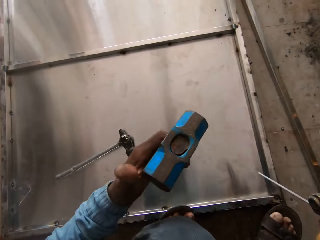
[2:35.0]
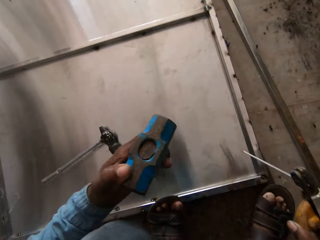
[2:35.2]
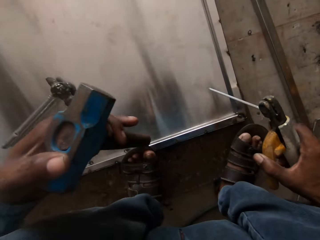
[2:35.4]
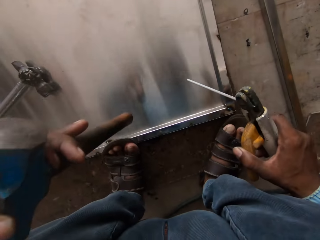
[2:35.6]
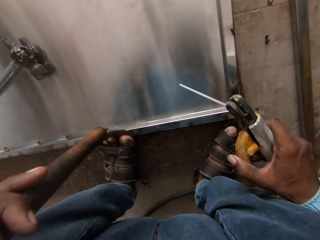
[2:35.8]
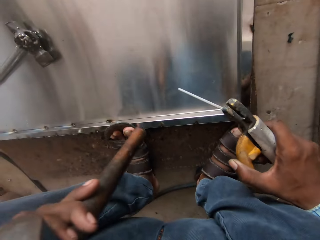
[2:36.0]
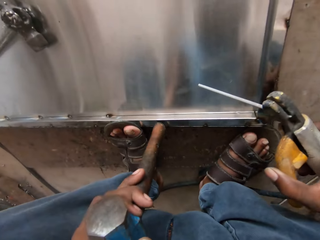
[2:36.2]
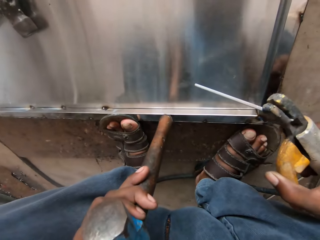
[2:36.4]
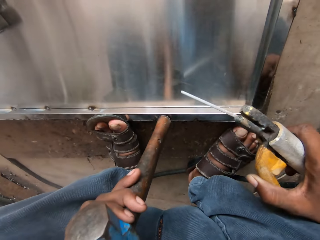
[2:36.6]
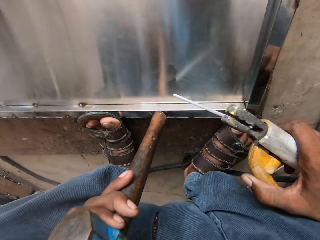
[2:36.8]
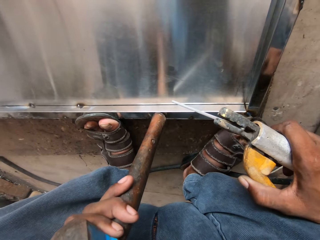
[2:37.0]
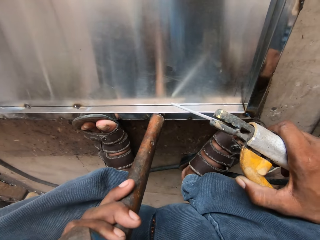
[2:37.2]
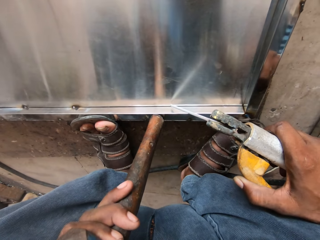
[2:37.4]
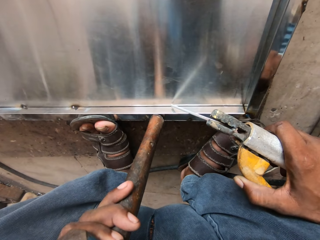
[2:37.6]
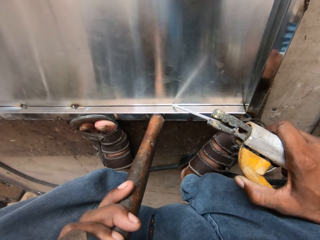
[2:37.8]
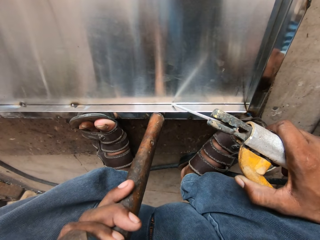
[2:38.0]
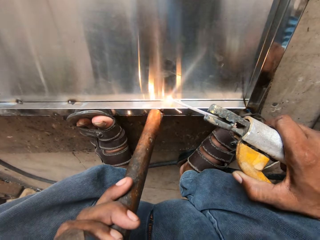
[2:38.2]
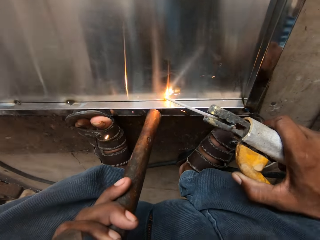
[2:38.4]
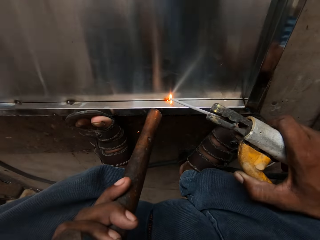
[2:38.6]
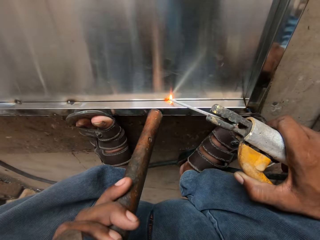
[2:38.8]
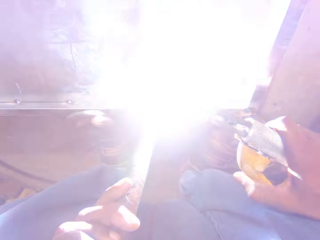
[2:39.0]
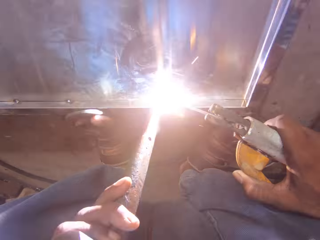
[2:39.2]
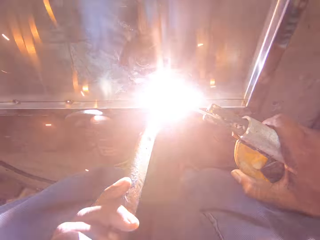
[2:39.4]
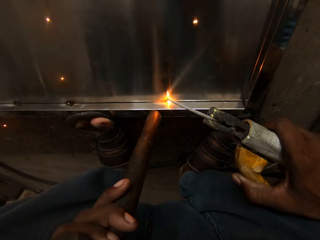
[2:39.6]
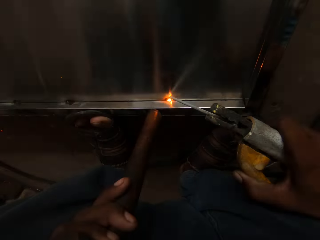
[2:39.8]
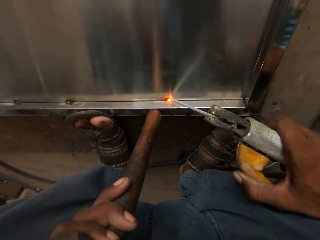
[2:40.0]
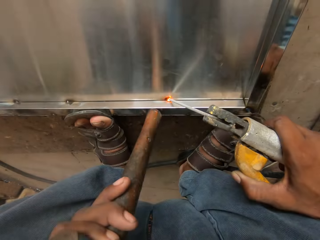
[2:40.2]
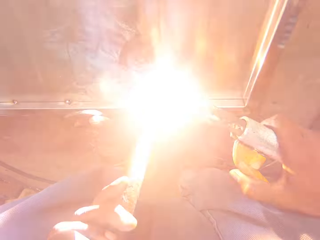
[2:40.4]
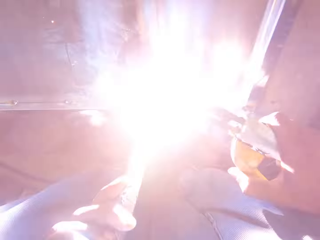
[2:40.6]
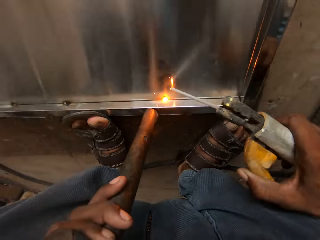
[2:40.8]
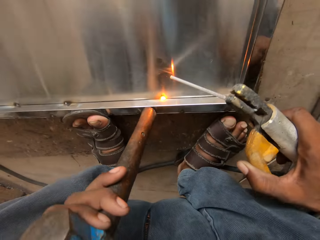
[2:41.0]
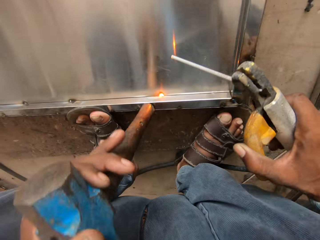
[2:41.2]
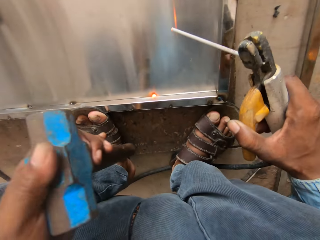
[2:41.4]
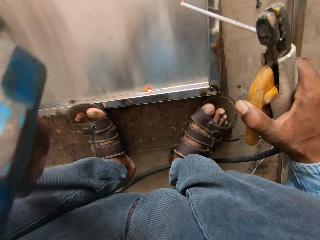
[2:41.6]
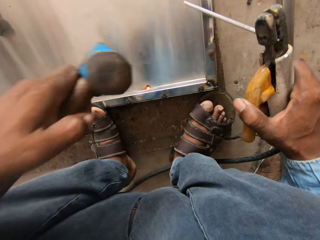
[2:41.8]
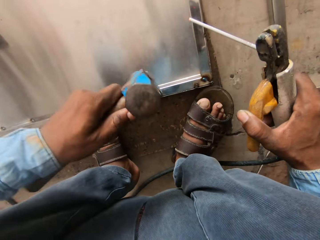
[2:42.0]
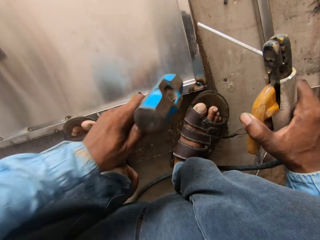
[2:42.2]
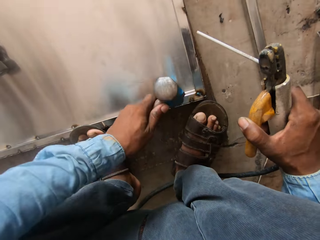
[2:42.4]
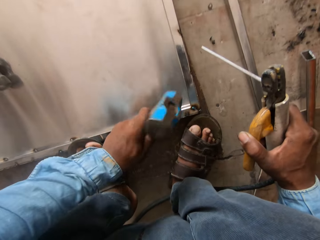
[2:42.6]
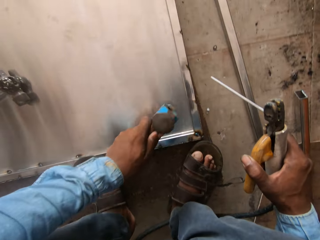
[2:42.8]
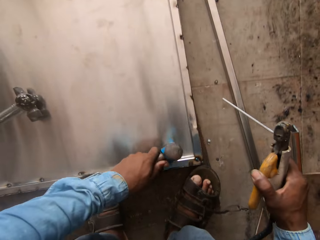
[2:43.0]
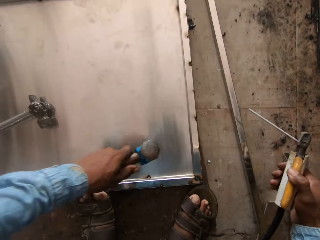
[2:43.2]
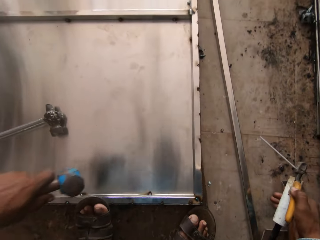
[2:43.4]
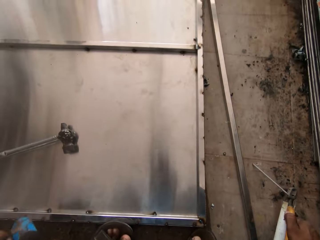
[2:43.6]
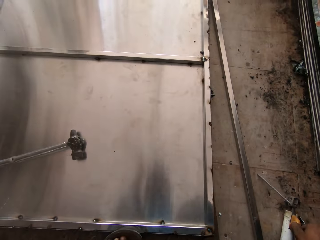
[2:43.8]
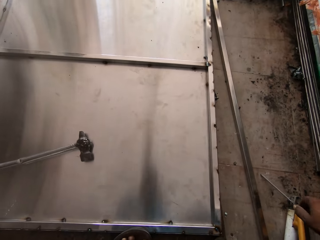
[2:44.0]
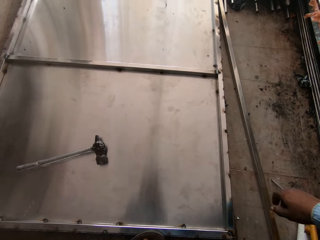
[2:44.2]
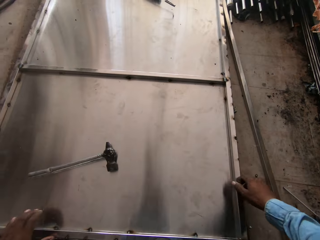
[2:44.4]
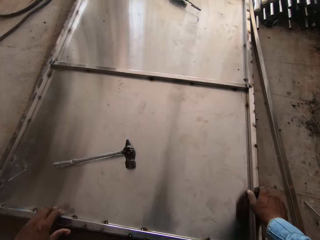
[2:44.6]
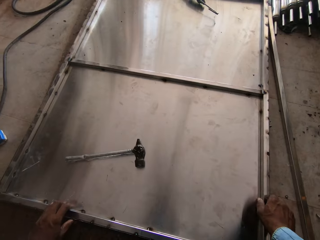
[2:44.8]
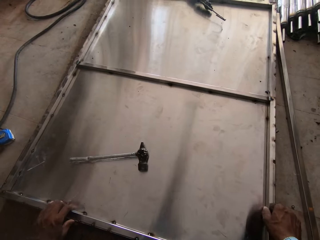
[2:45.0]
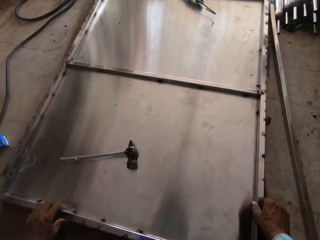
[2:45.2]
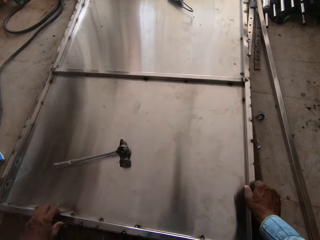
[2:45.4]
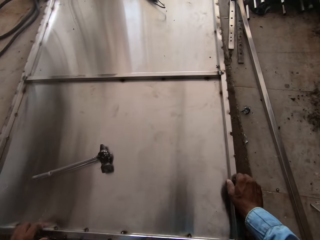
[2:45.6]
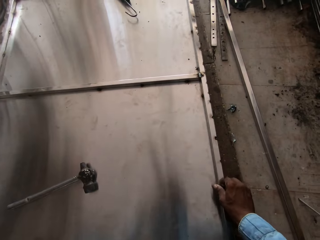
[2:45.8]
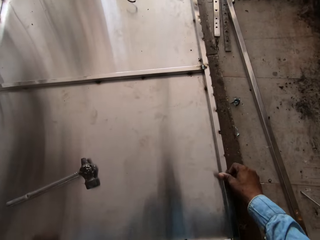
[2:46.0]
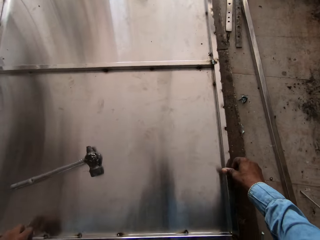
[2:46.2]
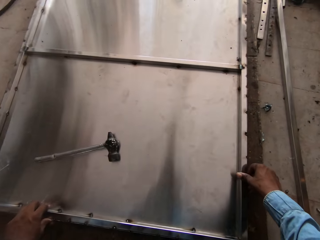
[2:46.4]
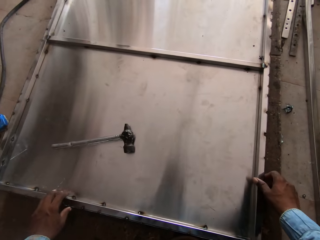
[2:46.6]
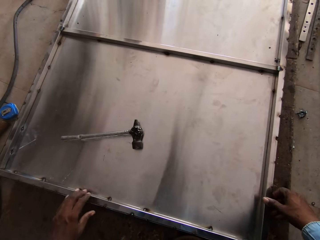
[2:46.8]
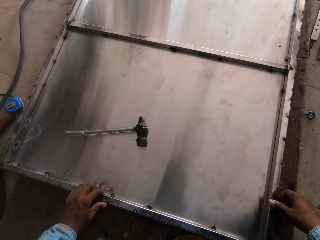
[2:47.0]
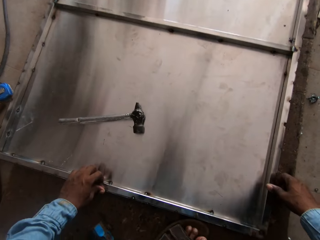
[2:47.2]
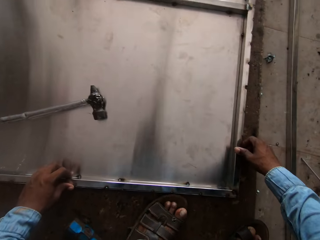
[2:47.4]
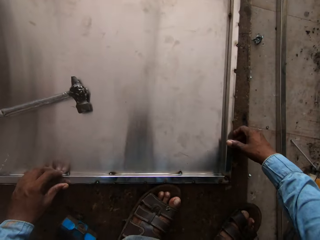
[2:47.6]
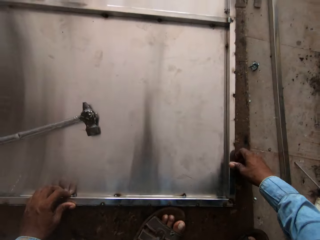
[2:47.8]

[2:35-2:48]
The camera wearer holds the metal with the hammer. They weld a metal bar. They hammer the metal. They push the metal bar.

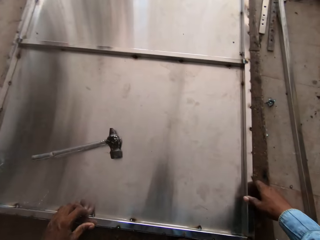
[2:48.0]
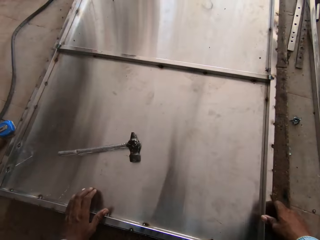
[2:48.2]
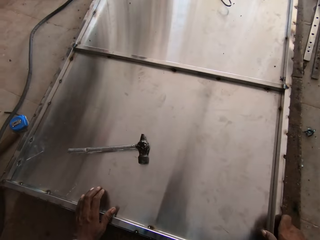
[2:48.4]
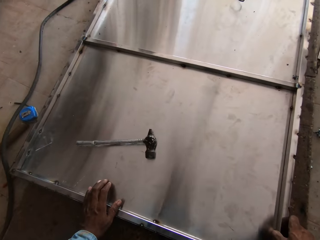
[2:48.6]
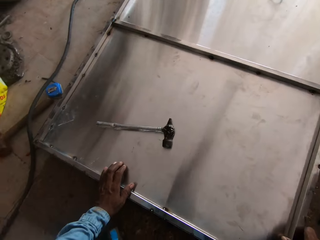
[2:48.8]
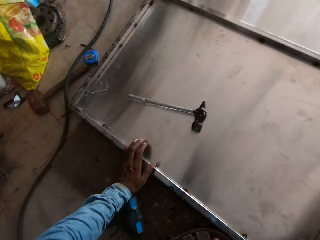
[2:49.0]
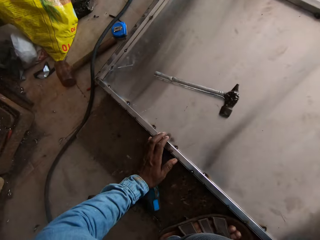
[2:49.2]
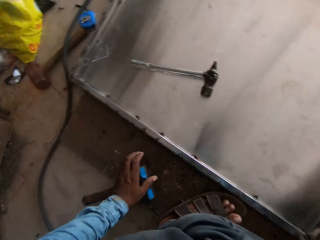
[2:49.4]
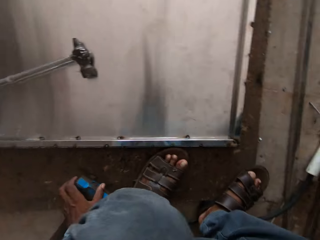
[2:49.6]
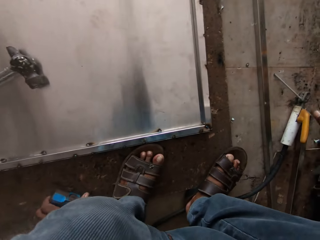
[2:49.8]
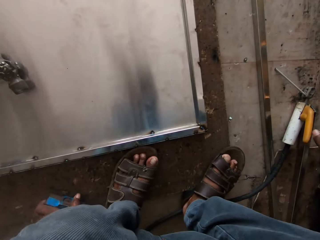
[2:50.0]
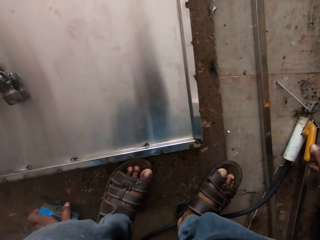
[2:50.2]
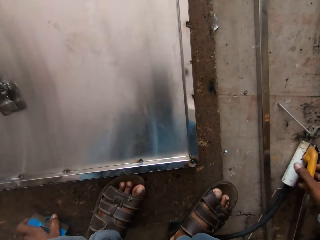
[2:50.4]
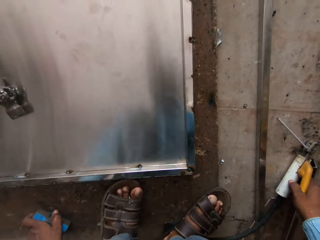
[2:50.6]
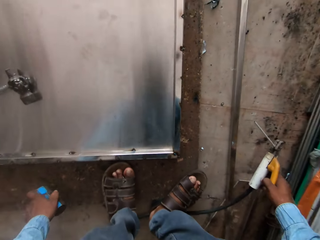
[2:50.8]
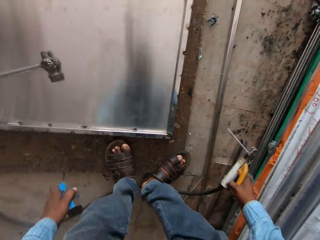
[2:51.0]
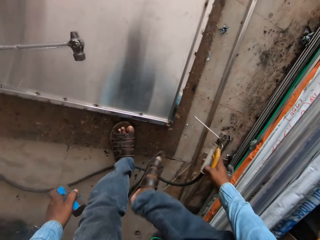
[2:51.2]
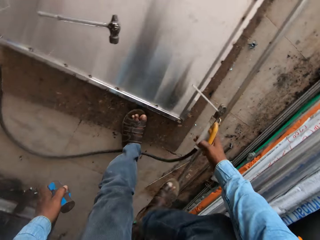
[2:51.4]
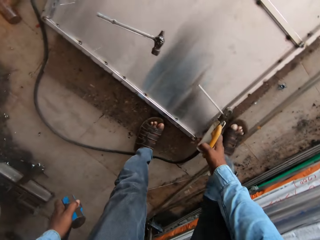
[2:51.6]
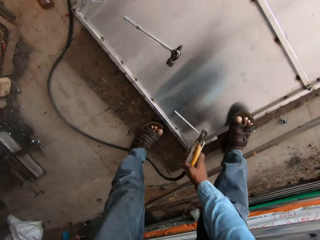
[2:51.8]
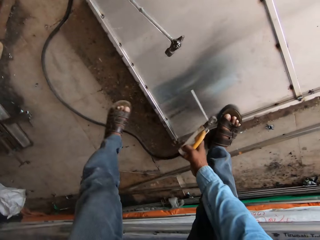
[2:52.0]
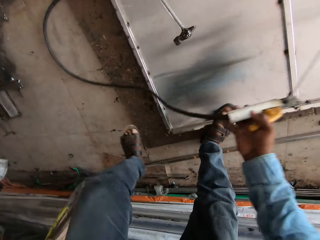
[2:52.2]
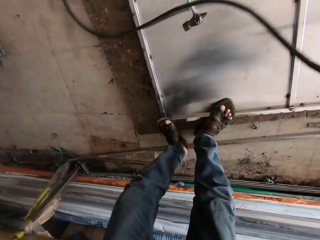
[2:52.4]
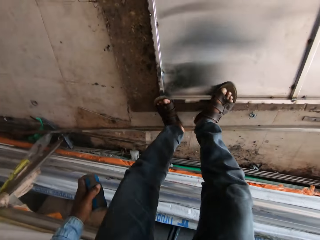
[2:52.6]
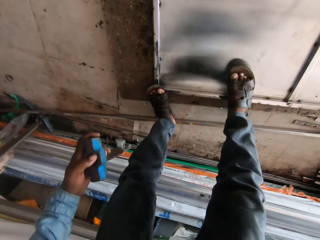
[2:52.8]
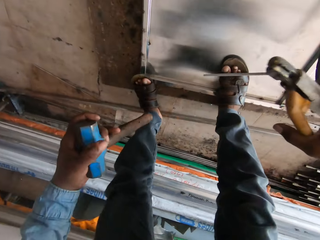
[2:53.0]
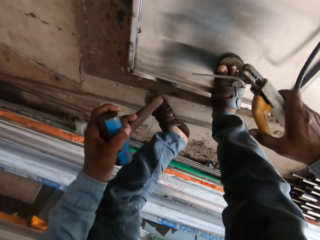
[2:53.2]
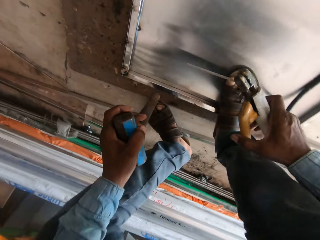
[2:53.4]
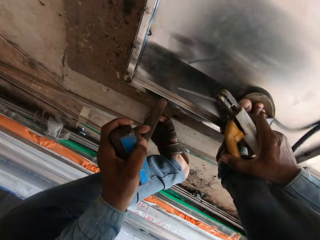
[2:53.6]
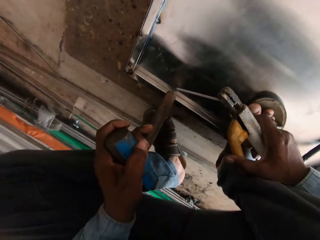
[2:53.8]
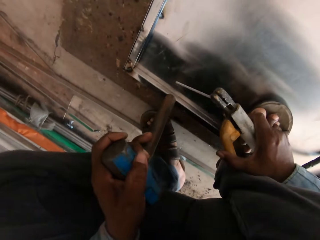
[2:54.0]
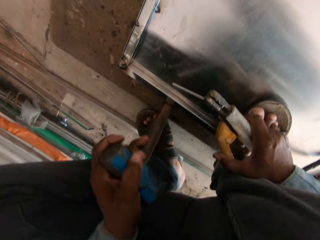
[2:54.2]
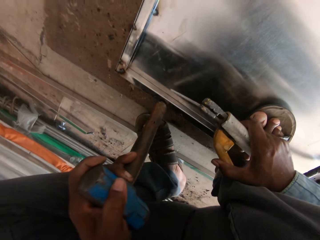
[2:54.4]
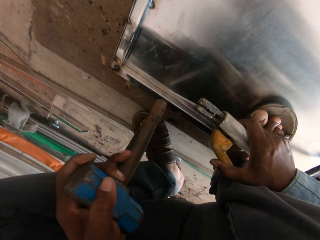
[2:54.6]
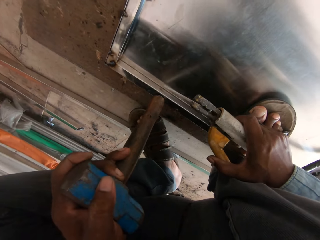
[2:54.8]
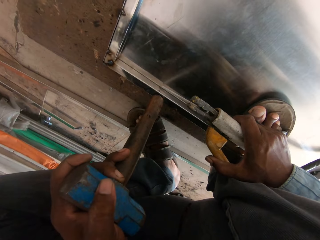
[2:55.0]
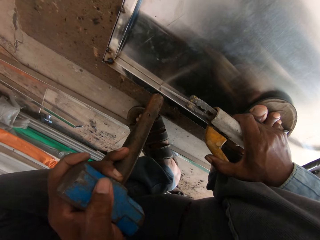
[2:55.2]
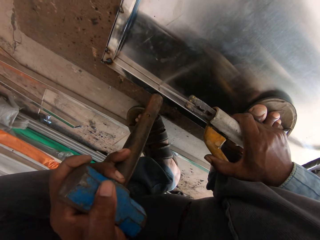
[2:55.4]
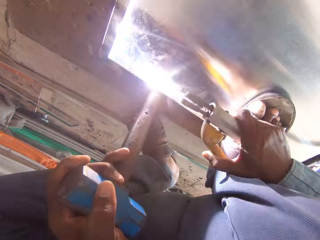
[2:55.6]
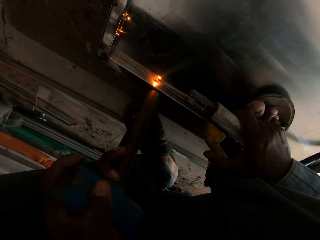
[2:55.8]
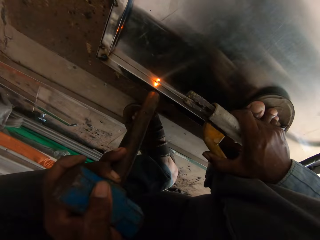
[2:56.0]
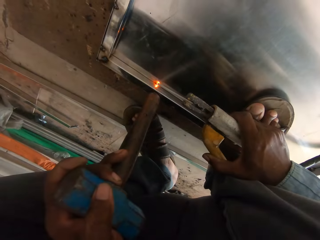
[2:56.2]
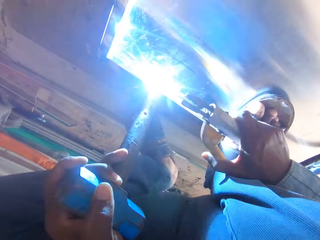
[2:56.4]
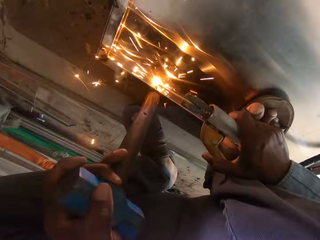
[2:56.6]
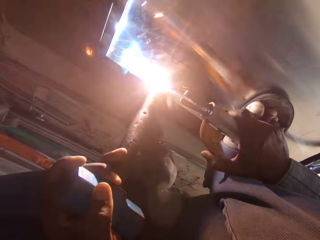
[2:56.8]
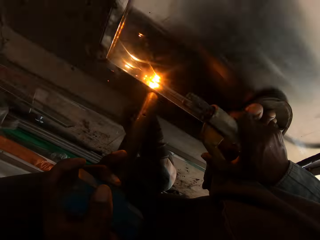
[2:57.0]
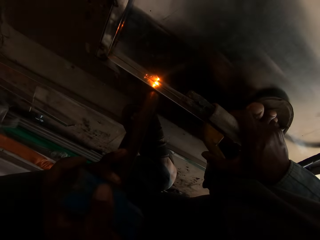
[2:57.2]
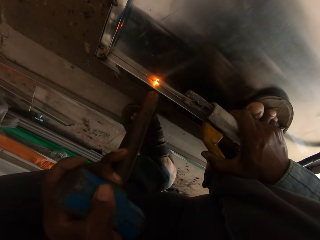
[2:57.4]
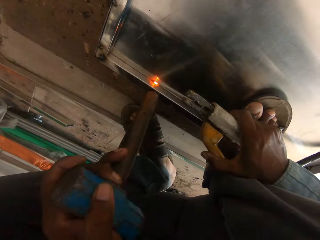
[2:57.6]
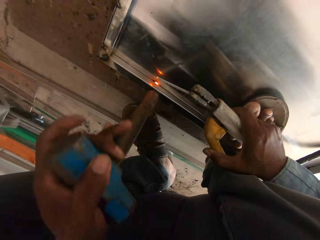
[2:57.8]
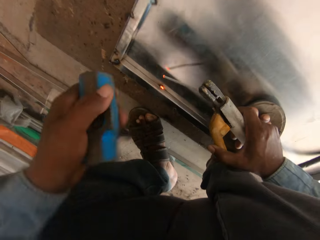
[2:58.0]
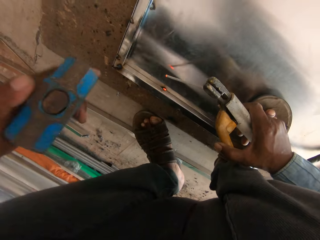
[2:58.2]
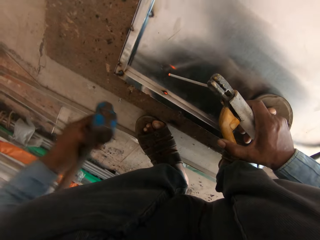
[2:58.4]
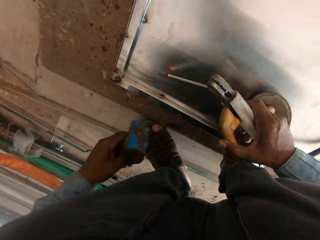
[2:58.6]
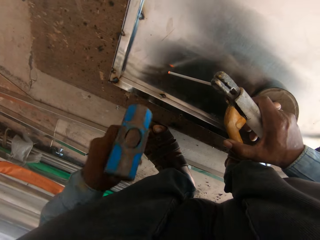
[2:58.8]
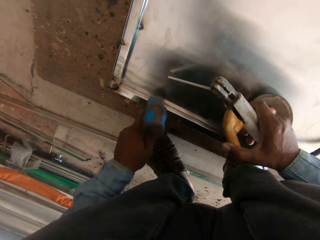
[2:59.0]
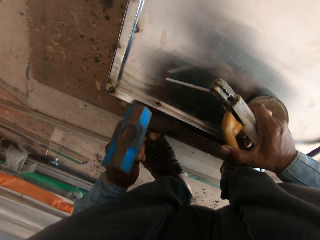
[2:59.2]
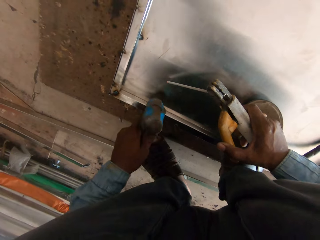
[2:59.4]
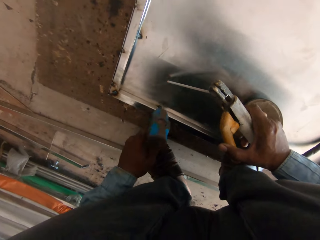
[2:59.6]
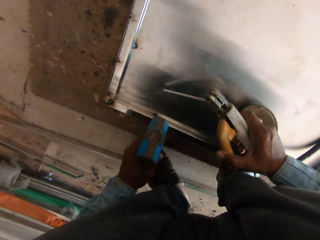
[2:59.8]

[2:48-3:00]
The camera wearer holds the metal. They hold the electrode holder. They hold the hammer. They weld a metal sheet. They hammer the metal.
